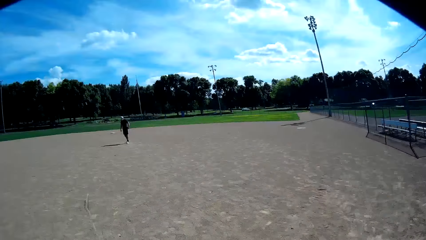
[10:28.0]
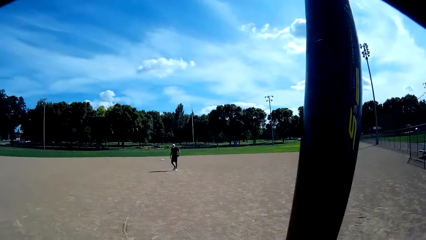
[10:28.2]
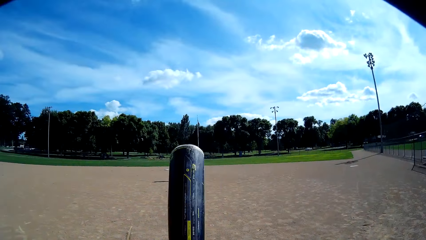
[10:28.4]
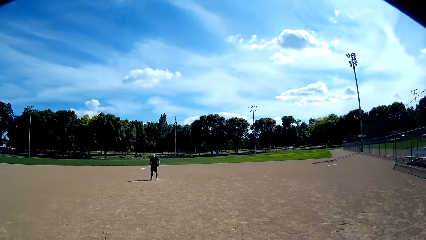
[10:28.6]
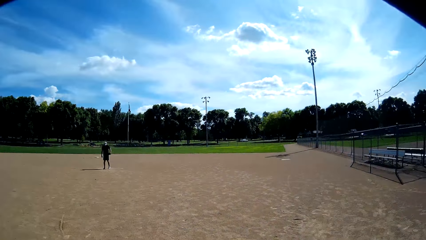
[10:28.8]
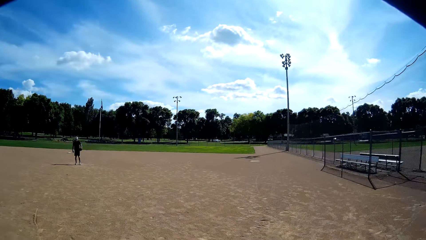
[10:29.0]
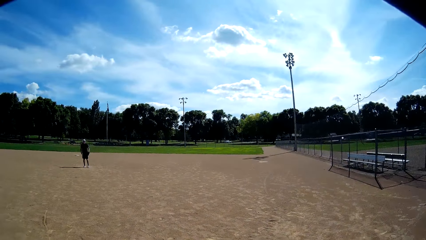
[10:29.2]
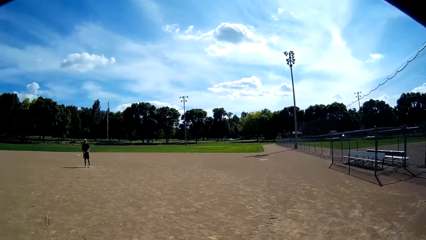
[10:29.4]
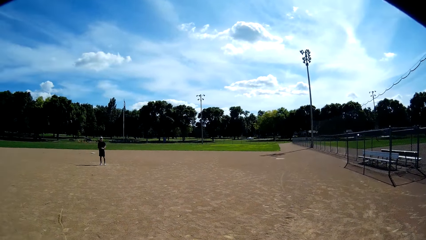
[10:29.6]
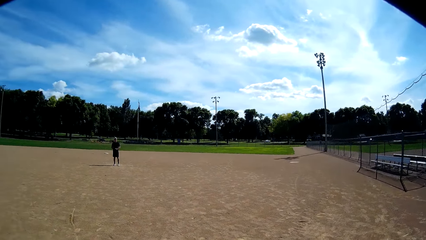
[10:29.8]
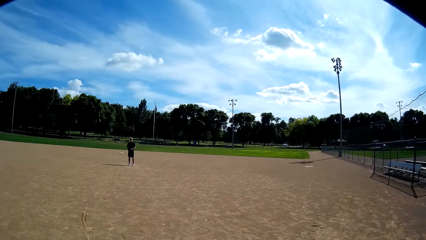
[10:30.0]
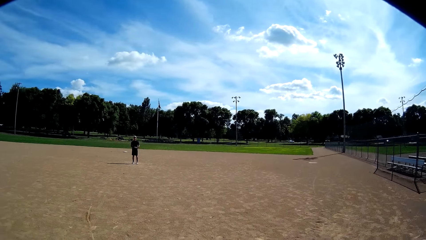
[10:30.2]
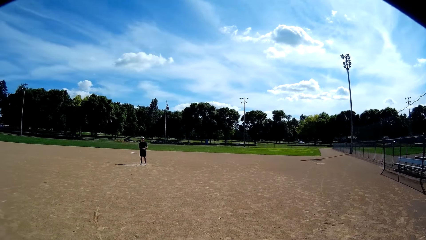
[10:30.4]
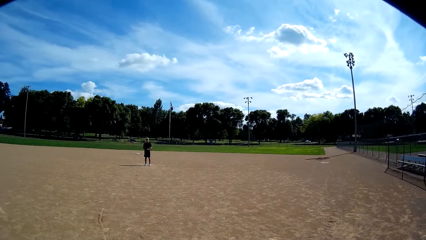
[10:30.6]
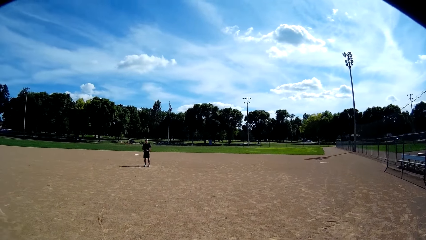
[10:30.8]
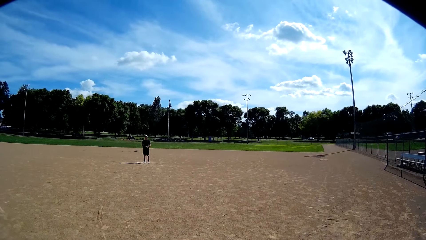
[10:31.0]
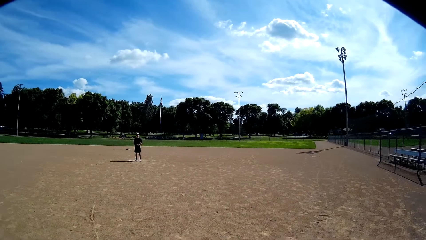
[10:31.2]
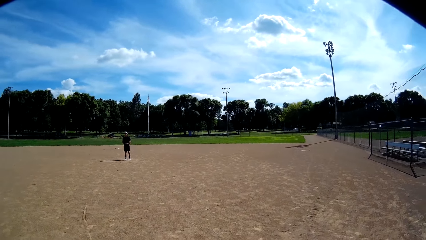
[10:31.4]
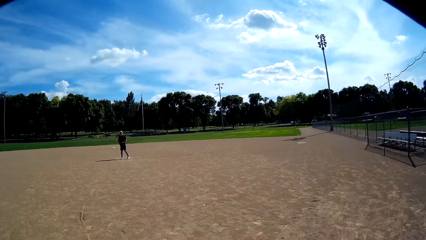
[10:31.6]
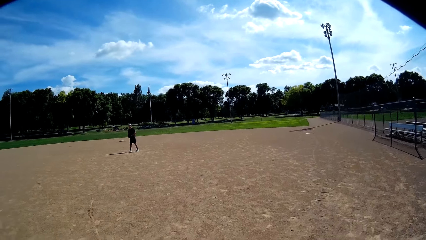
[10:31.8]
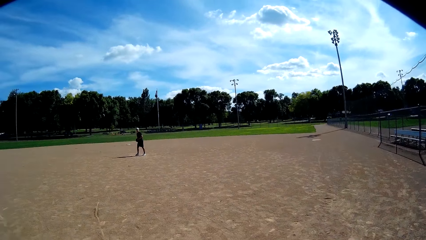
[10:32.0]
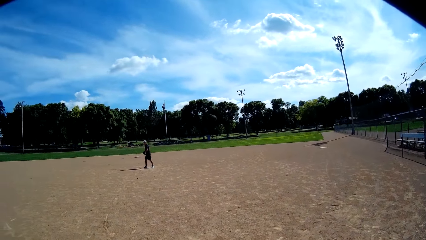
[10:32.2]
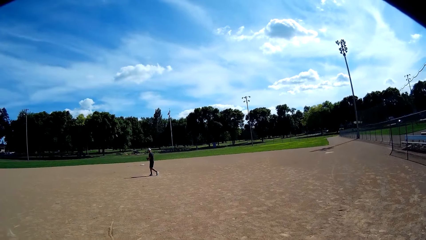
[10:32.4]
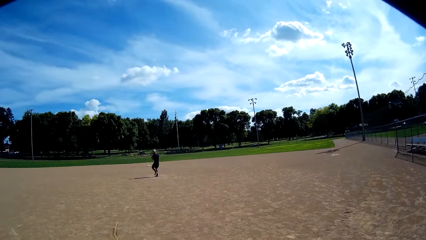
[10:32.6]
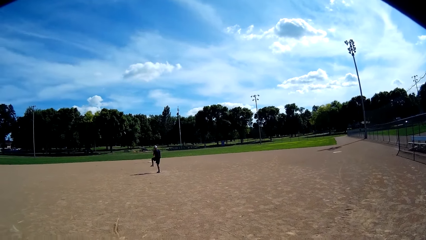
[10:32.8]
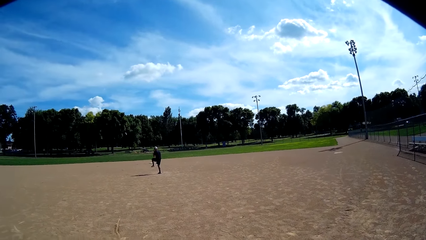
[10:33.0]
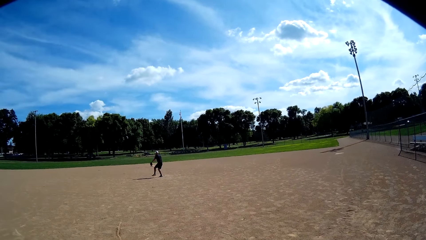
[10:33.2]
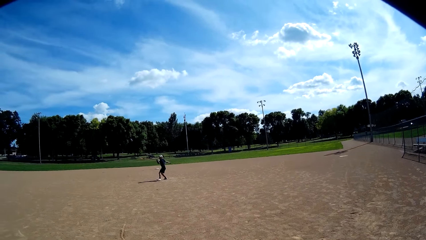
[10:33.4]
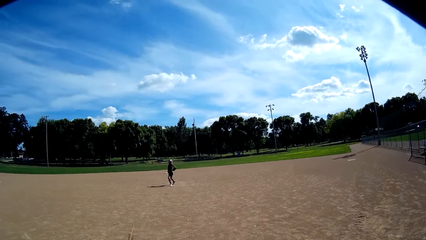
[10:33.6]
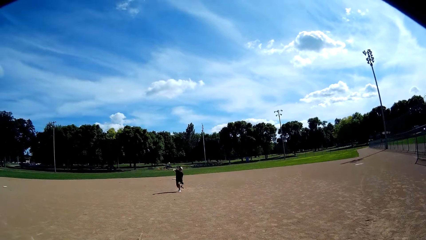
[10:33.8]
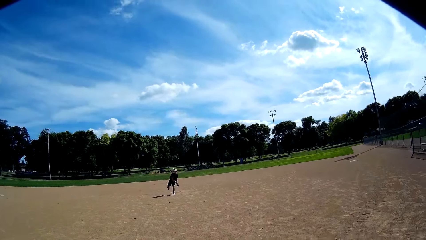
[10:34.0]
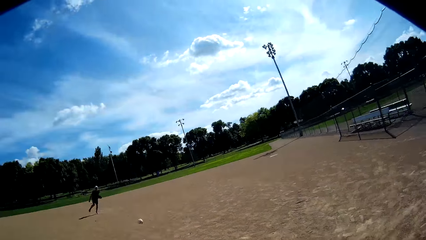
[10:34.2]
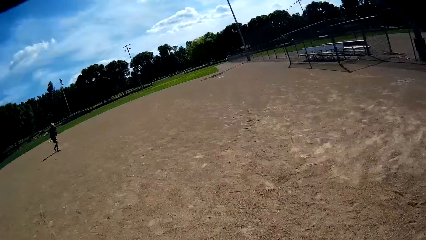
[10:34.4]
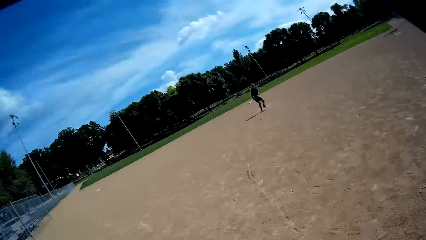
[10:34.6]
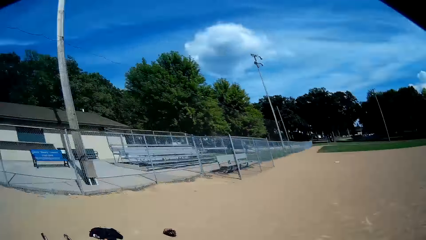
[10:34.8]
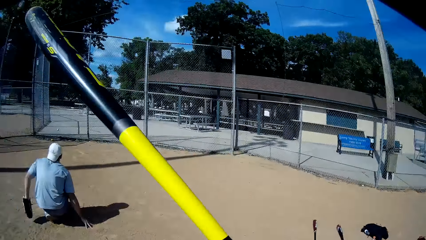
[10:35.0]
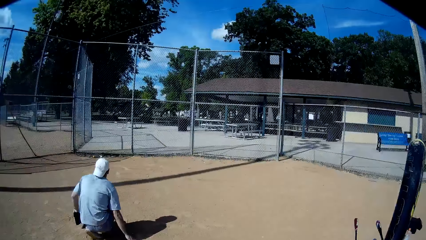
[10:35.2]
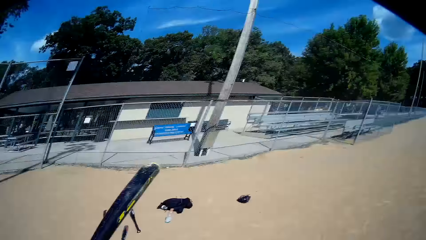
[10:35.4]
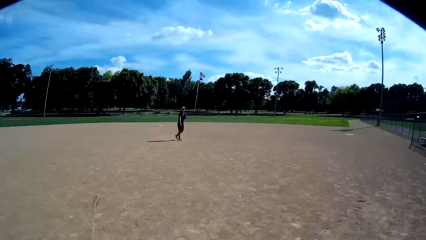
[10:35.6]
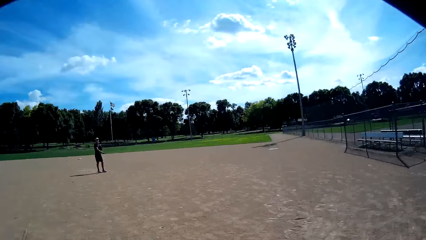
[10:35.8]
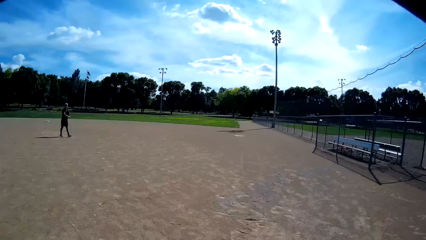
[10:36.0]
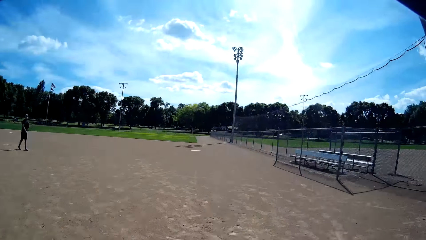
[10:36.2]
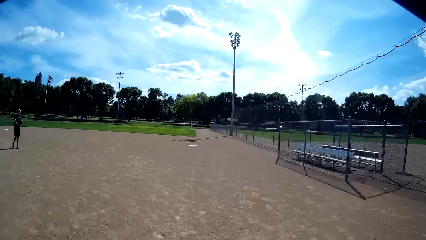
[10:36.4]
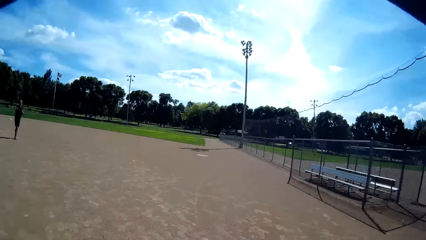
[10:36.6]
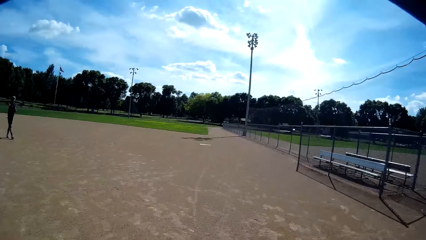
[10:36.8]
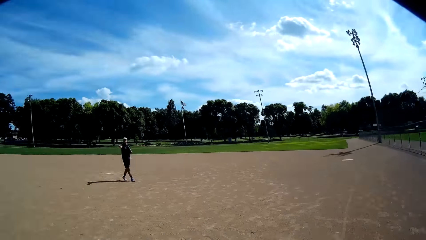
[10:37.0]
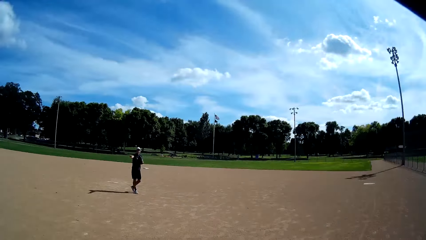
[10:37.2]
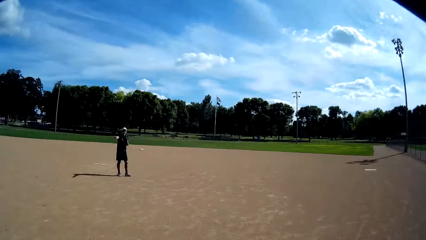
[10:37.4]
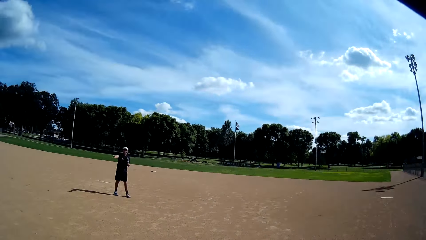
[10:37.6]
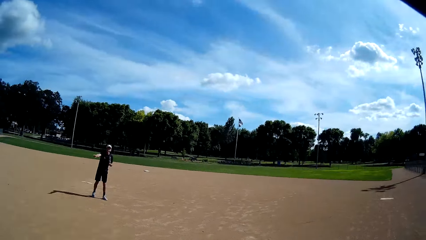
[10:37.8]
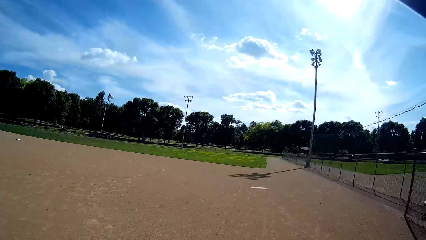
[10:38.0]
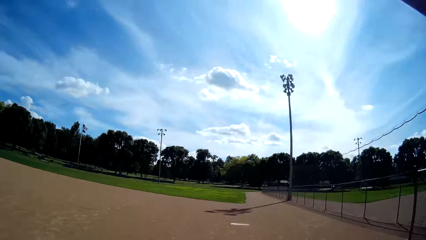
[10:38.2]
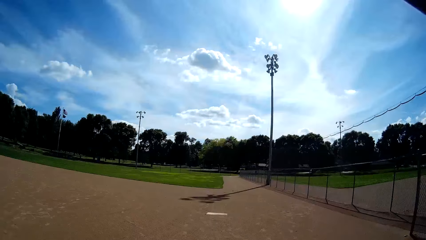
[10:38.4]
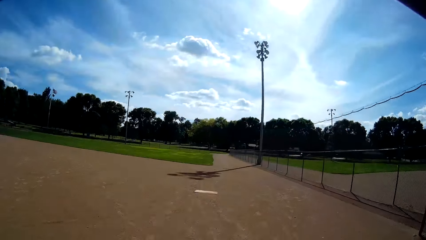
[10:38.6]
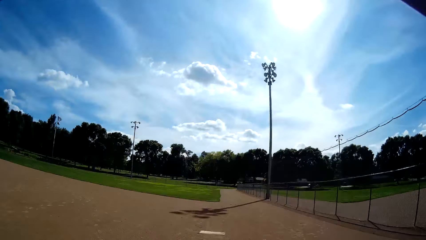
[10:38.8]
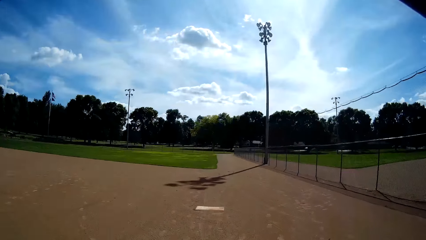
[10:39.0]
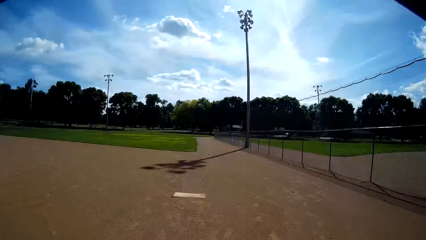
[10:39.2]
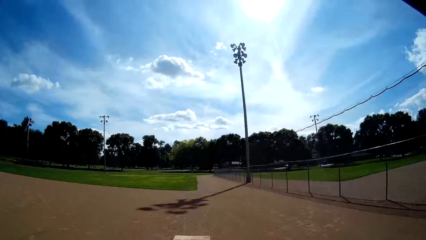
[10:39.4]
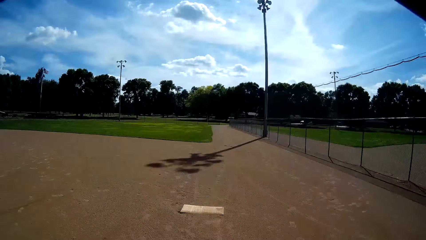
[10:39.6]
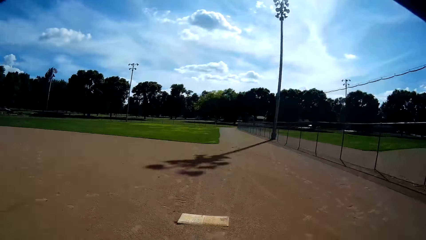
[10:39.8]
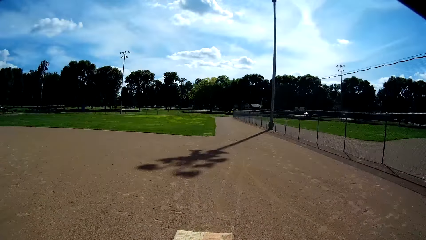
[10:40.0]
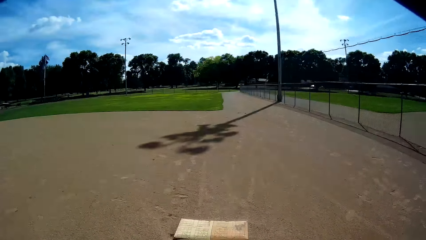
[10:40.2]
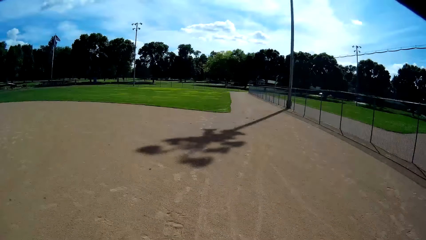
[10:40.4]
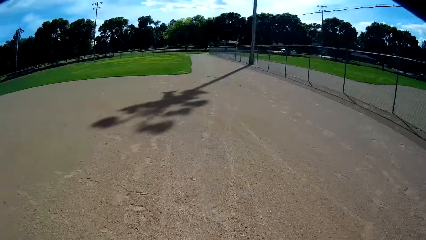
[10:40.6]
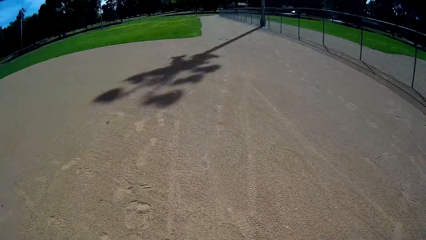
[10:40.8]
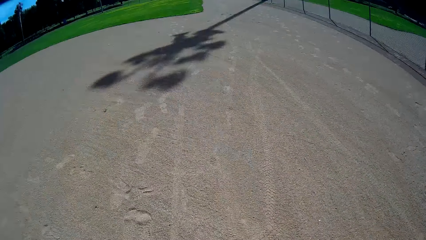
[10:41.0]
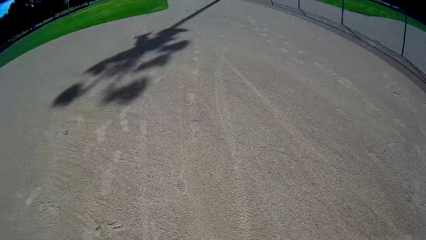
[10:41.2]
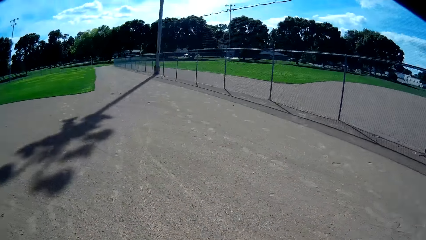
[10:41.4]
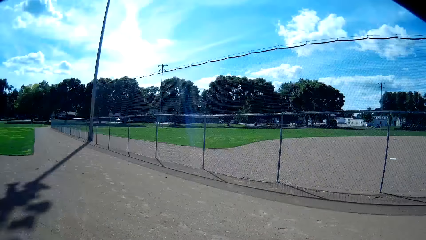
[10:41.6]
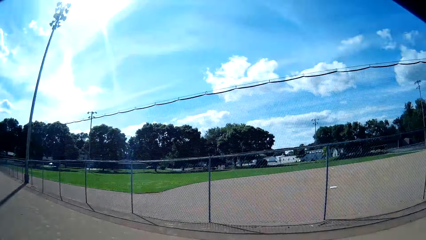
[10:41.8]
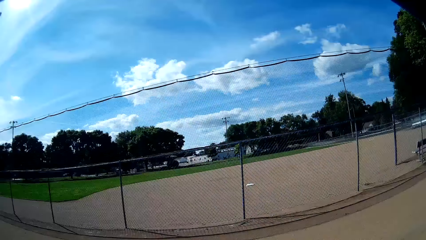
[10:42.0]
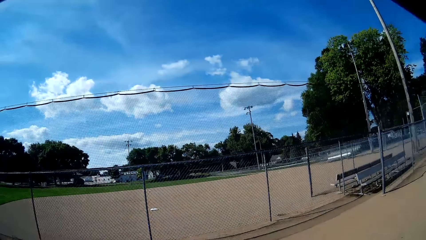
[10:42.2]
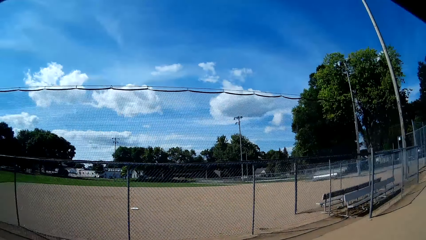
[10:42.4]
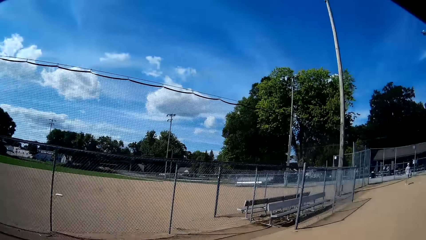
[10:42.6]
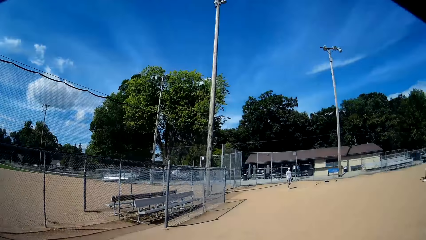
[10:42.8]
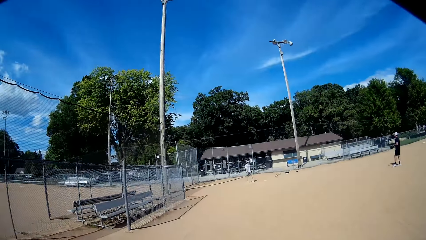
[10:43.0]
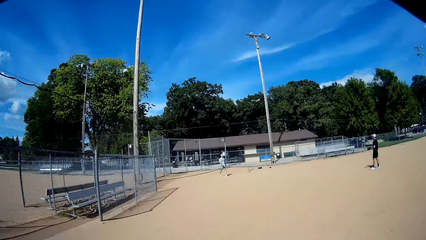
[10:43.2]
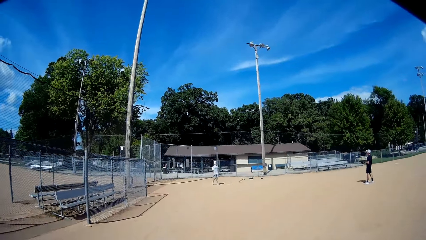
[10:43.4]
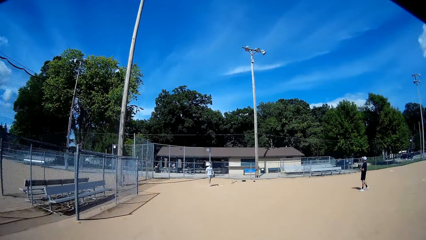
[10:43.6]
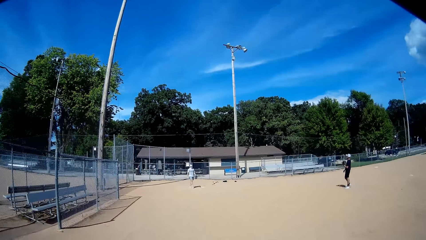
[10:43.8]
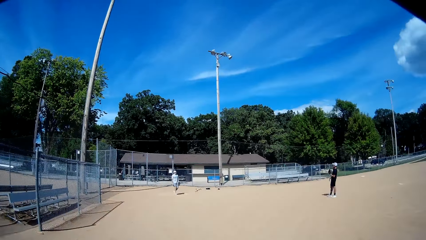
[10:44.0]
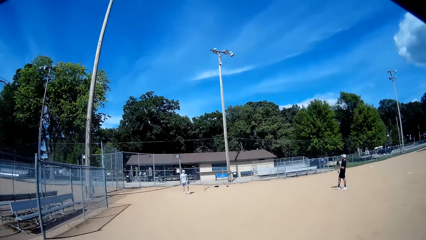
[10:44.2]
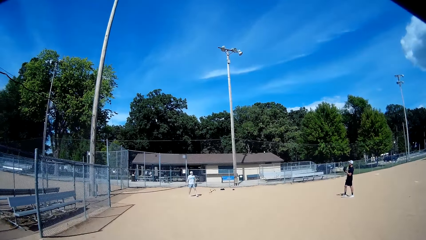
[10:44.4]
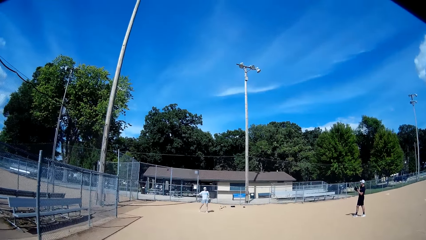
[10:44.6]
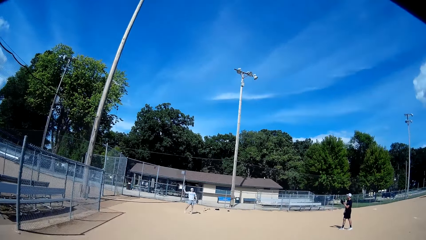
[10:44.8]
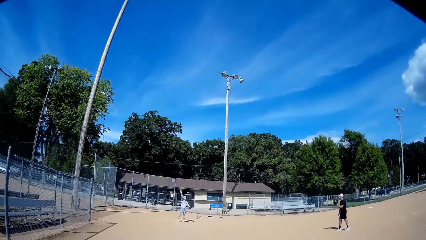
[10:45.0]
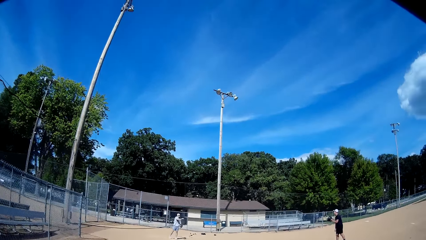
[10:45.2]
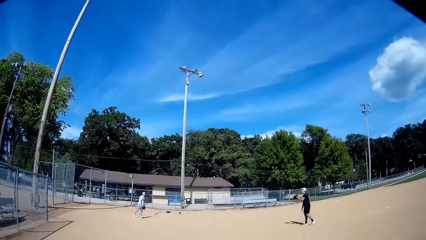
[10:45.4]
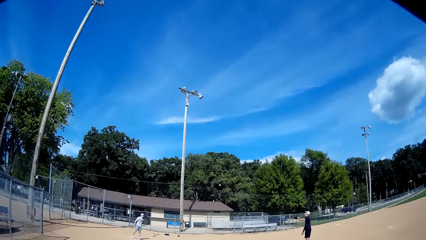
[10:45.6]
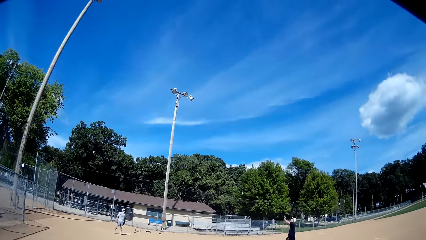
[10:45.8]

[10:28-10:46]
The camera wearer looks at a man. The man lifts the leg. The man throws the baseball to the camera wearer. The camera wearer hits the baseball with the baseball bat. They run down the field. They look at the wire fence. They walk toward another man and the first man.
